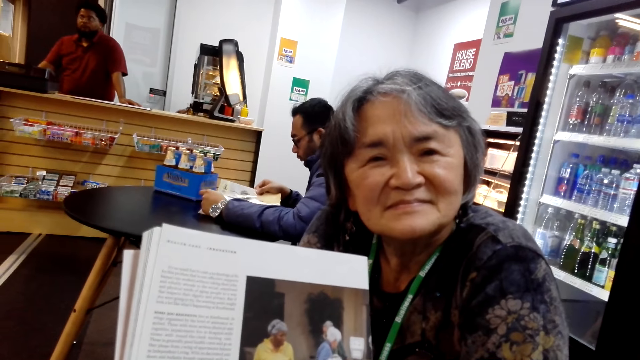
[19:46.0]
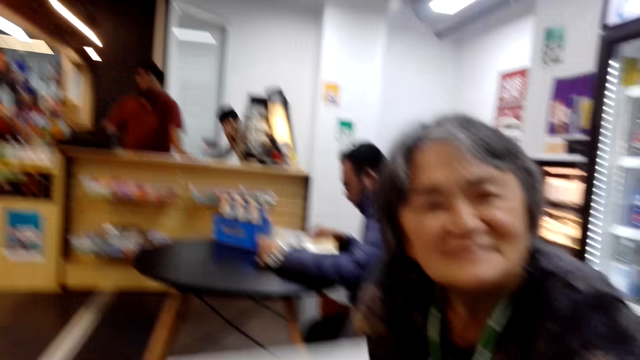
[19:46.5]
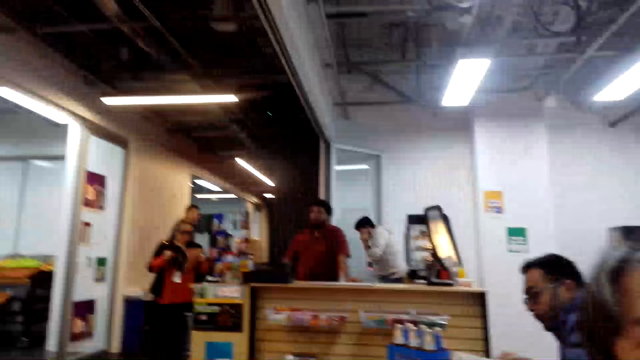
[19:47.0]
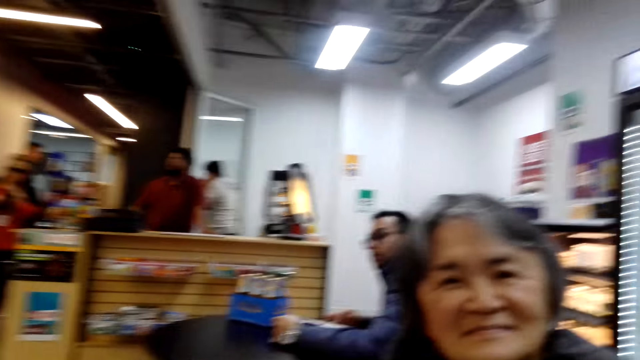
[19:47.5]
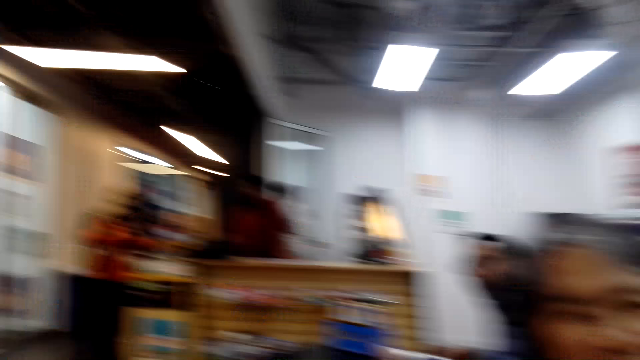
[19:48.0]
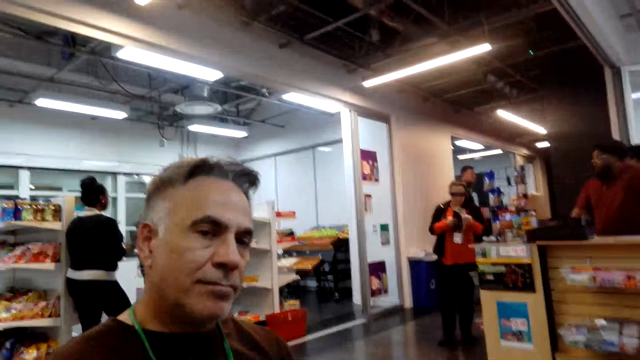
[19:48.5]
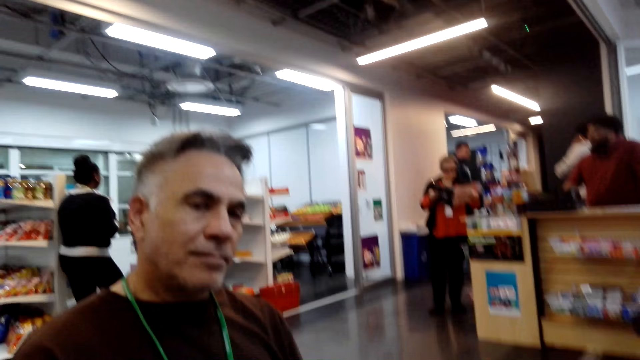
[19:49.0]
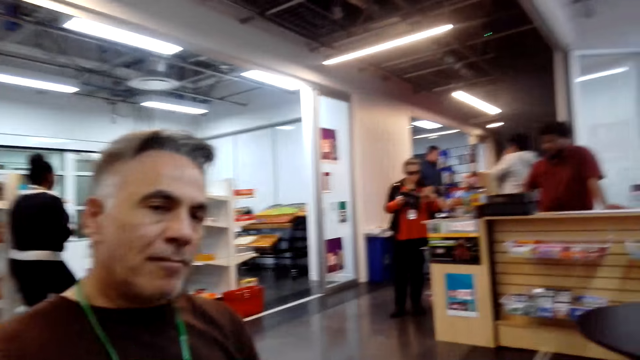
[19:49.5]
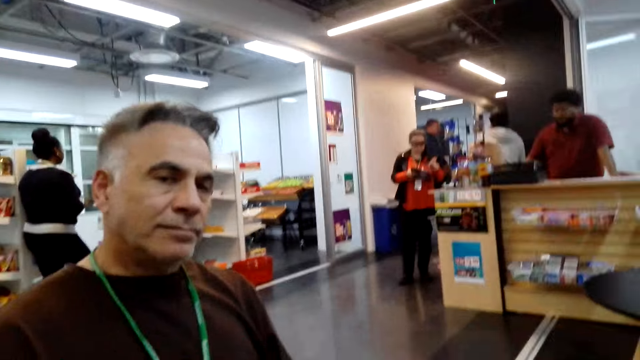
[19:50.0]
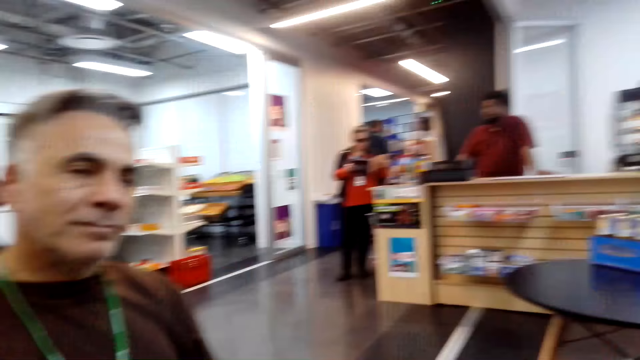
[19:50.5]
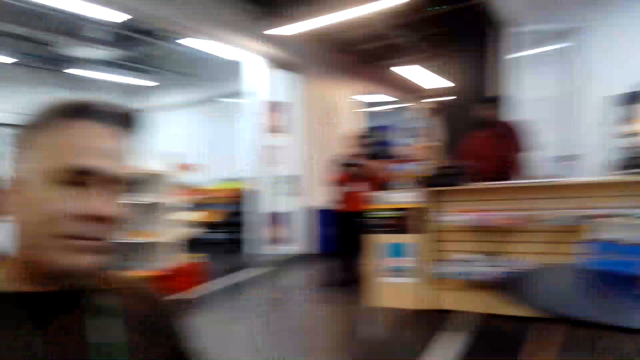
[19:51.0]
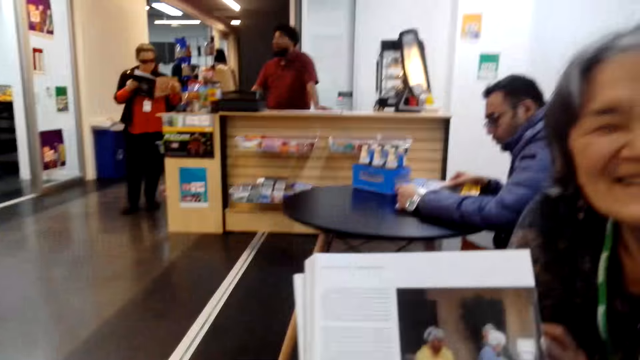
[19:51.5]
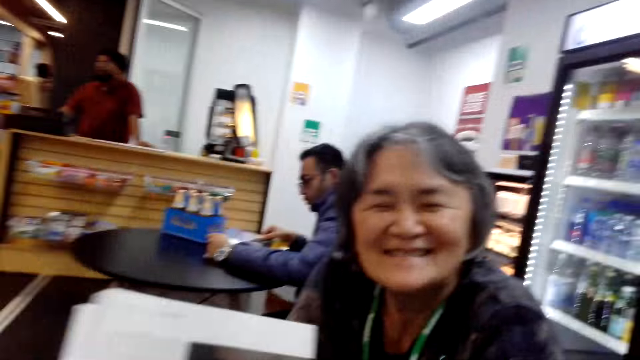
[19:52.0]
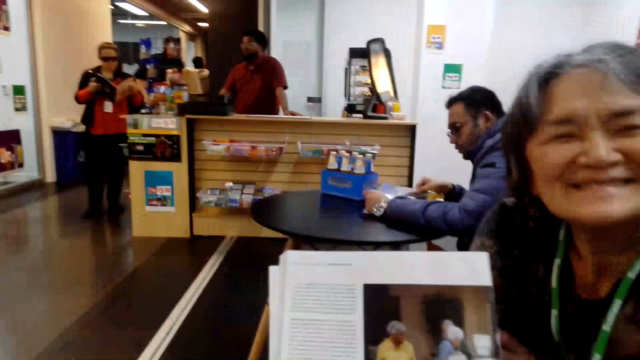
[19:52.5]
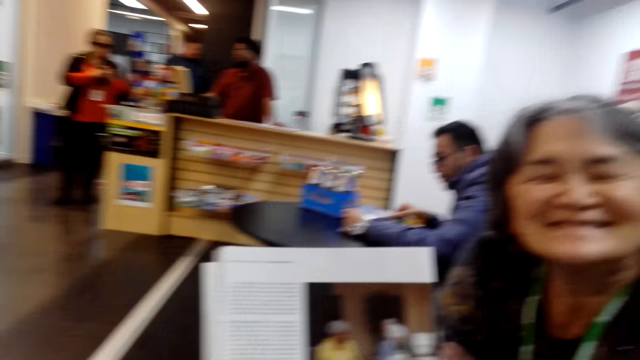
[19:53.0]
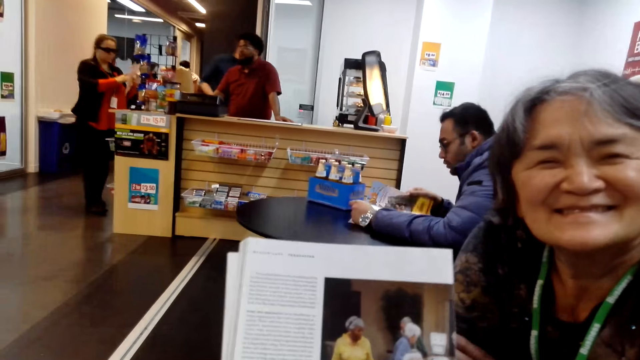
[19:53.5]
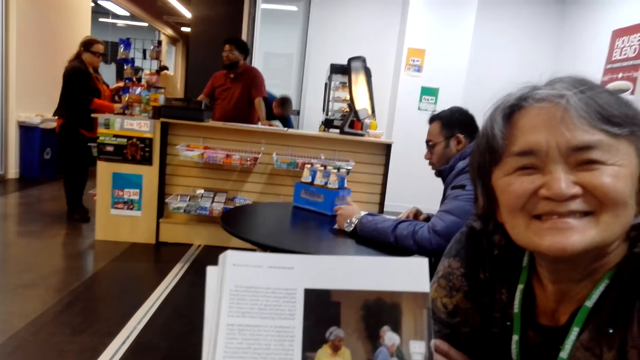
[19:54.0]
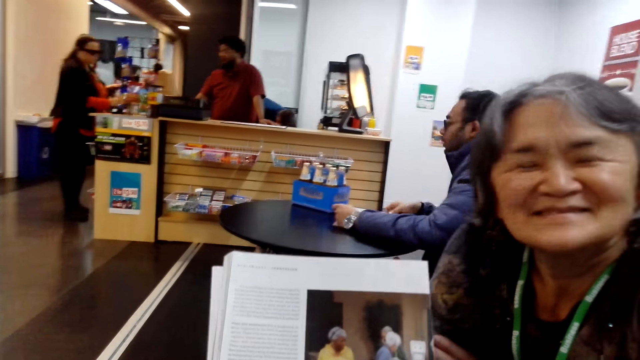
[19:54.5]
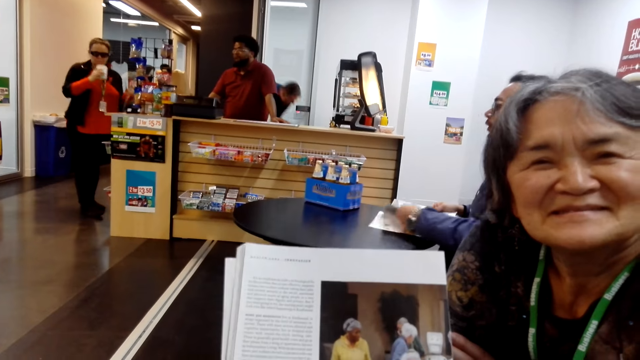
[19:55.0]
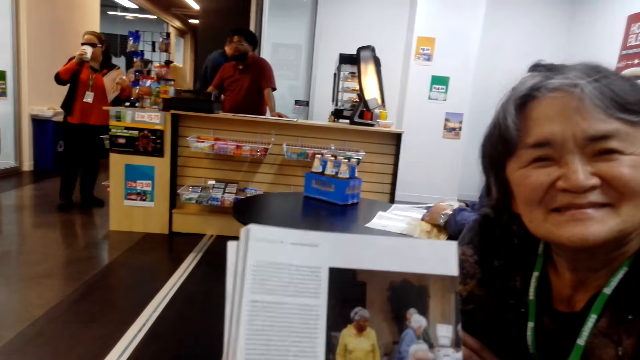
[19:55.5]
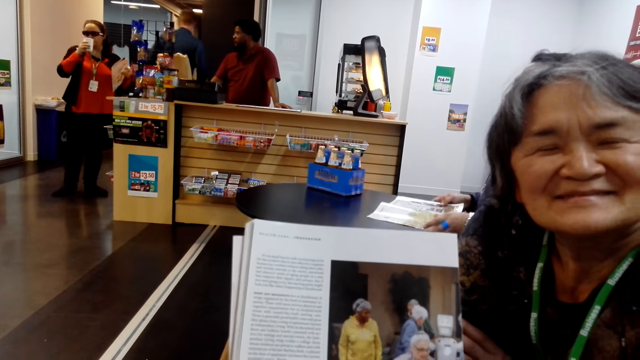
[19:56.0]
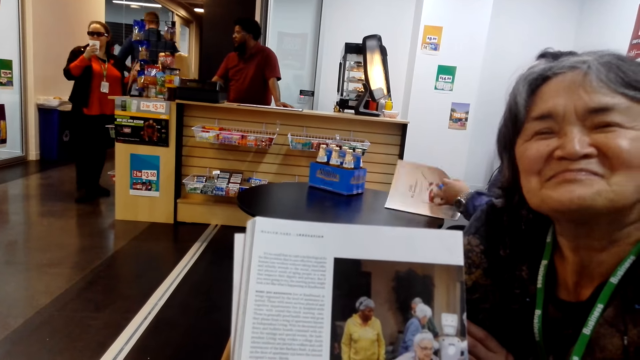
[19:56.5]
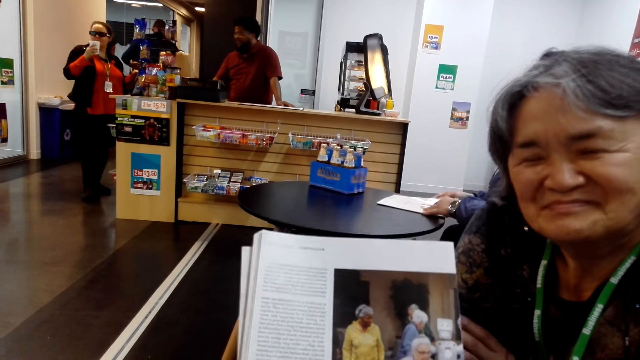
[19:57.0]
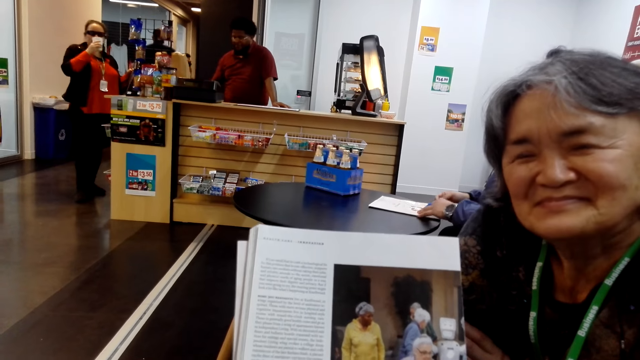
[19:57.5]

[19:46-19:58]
The camera wearer looks around. They talk to a man. They look around. They read the book.

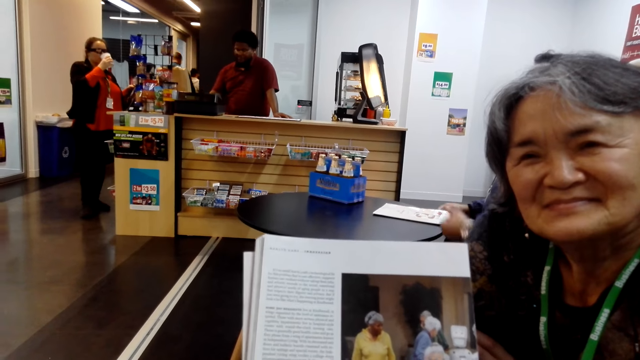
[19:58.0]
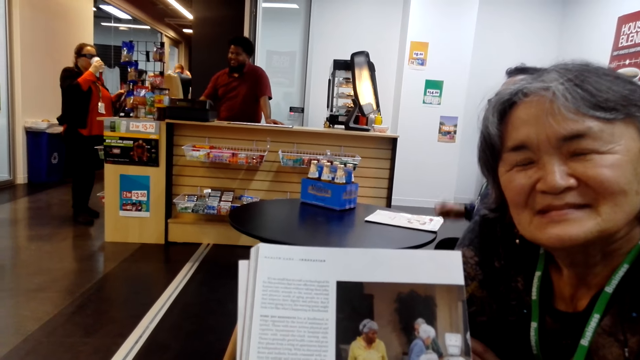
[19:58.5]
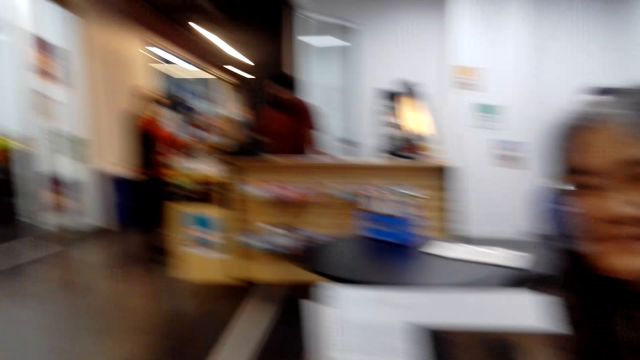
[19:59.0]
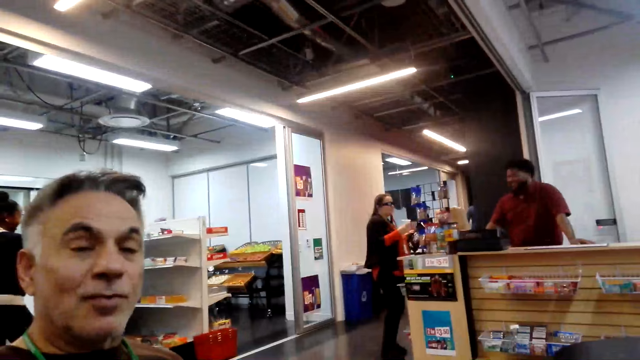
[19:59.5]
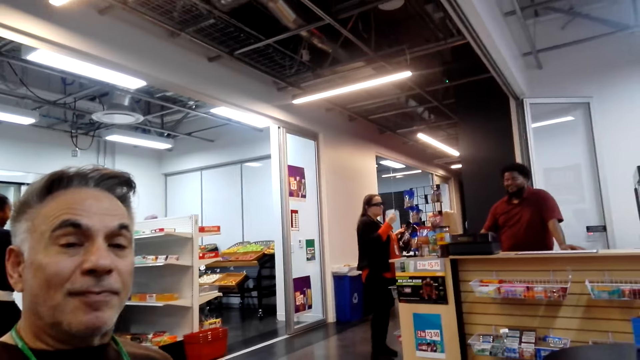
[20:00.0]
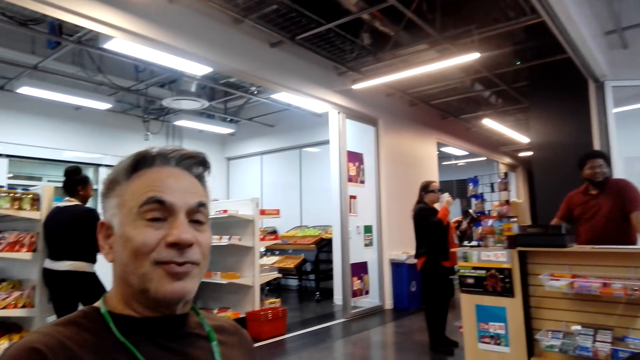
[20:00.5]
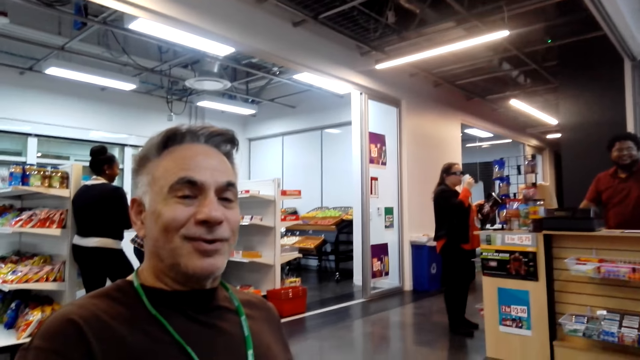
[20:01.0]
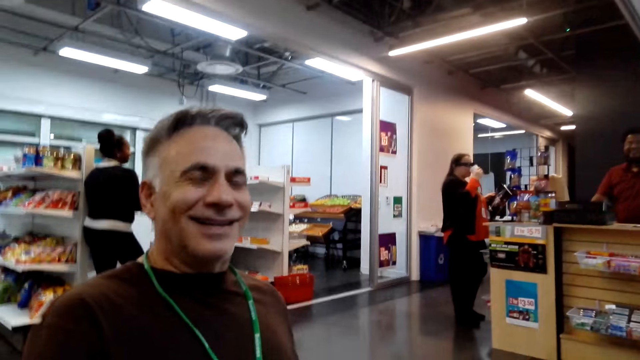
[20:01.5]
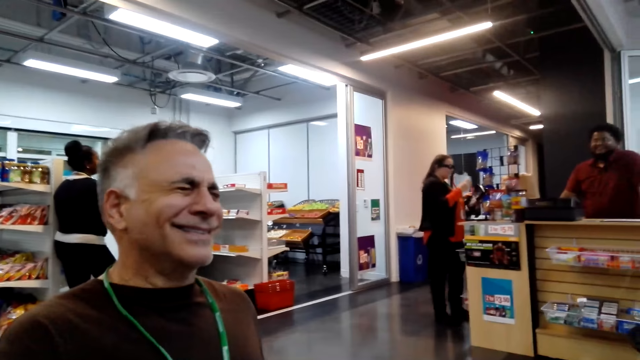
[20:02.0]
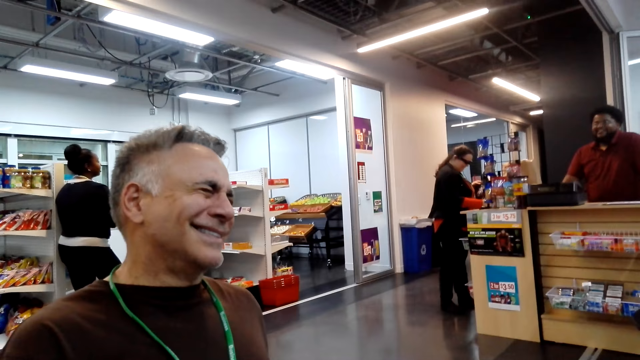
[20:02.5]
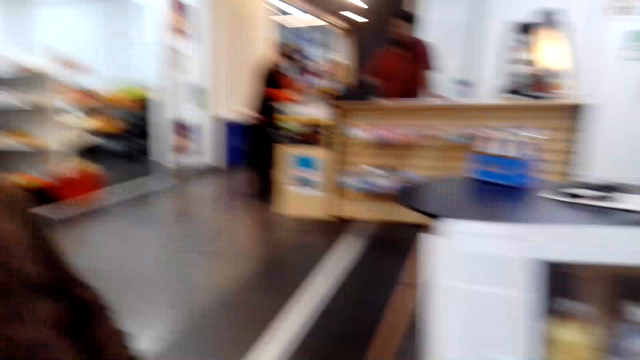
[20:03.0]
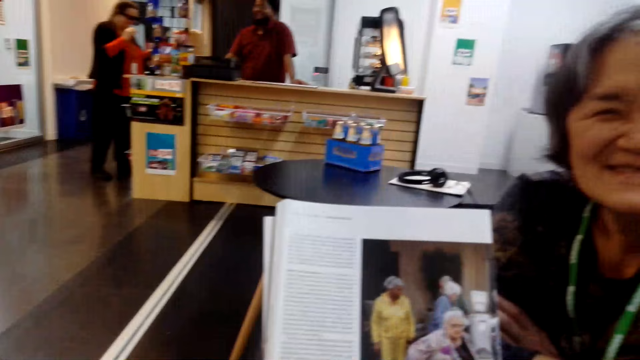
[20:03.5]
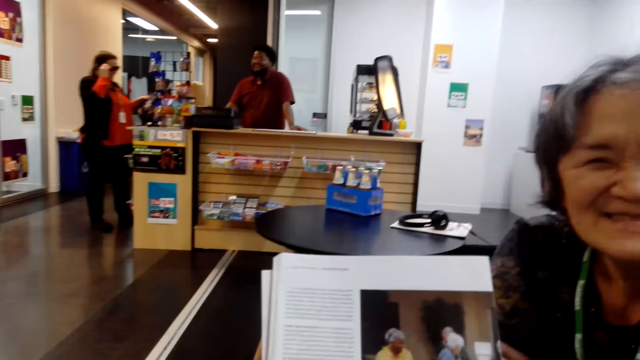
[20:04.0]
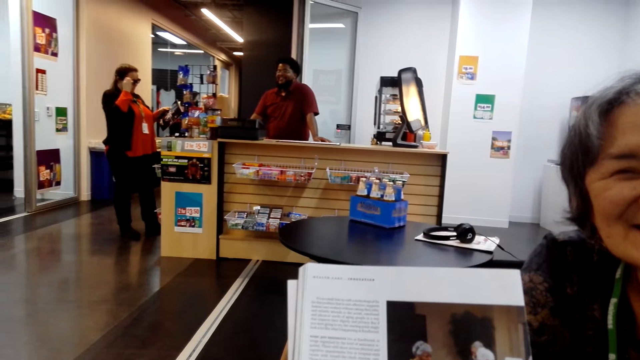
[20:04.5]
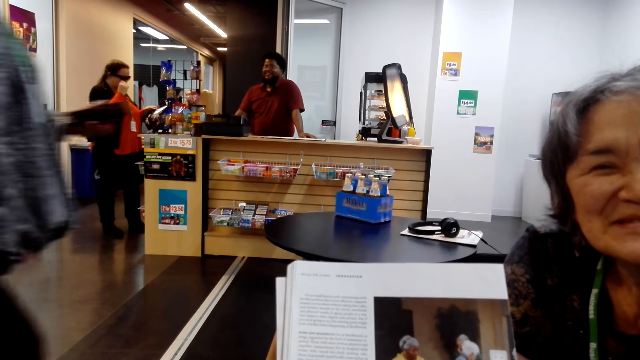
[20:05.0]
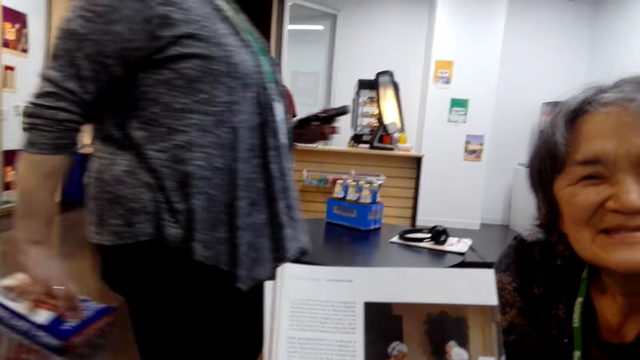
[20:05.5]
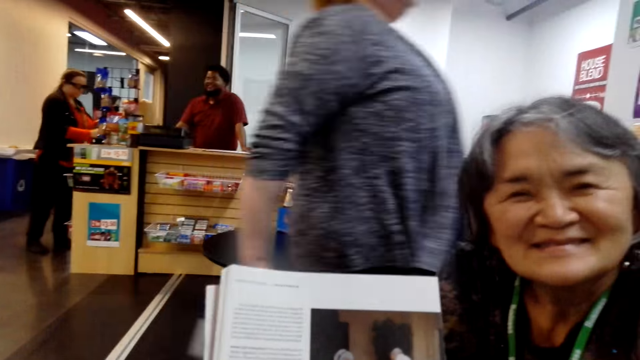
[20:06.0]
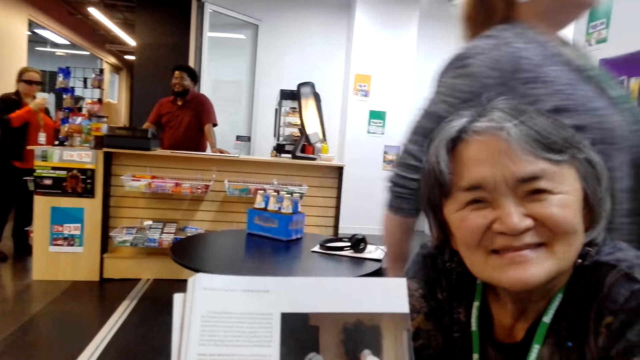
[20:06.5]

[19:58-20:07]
The camera wearer dialogues with a man. They read a book.
